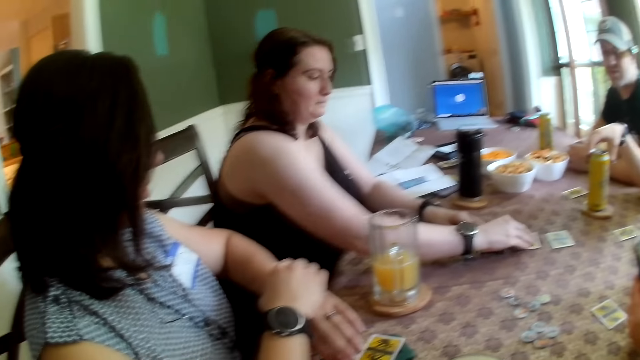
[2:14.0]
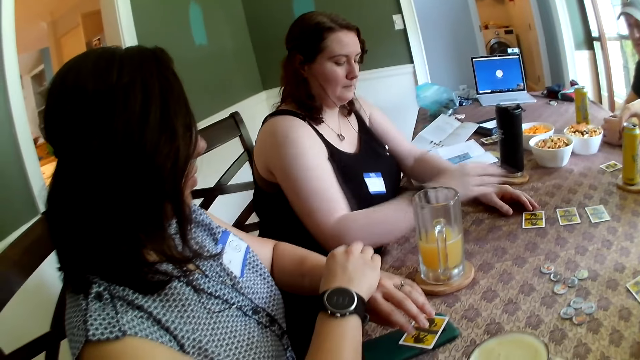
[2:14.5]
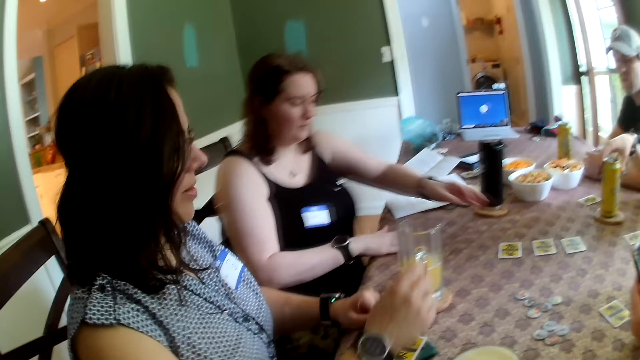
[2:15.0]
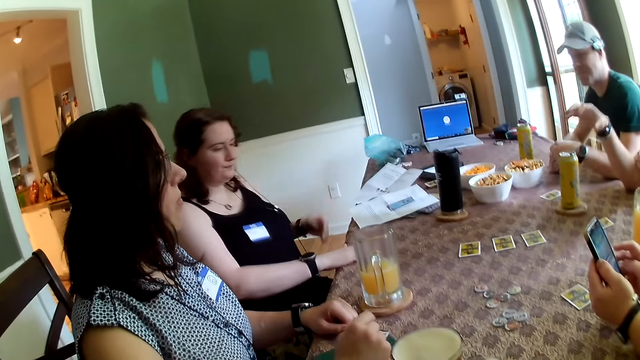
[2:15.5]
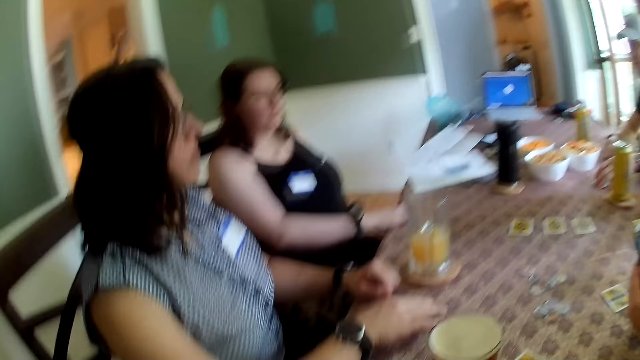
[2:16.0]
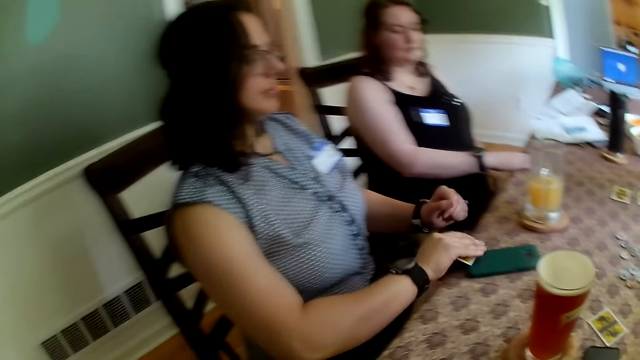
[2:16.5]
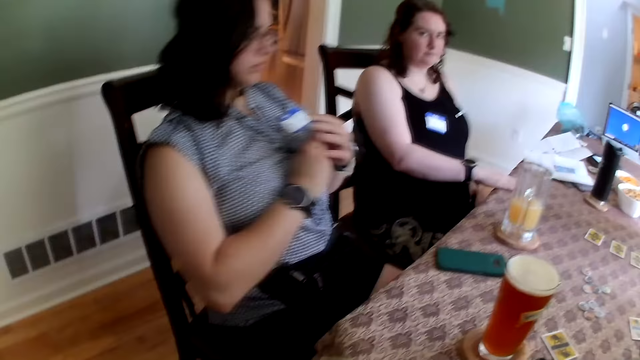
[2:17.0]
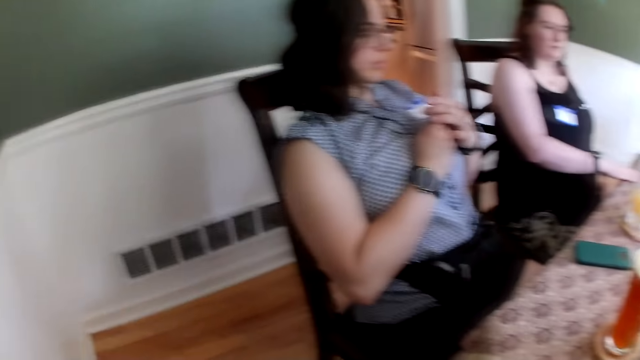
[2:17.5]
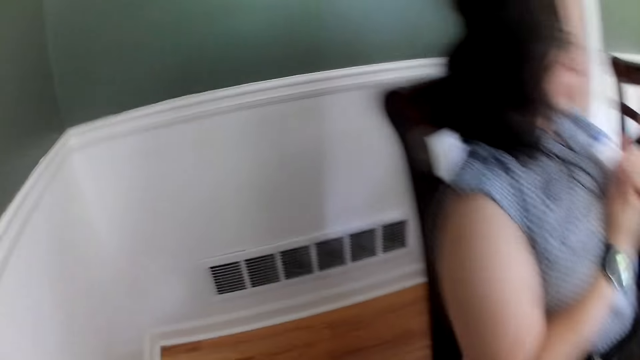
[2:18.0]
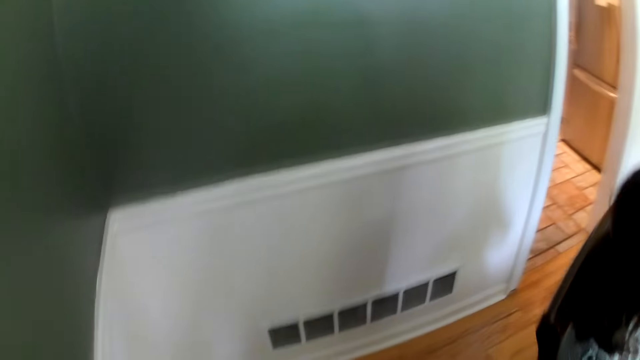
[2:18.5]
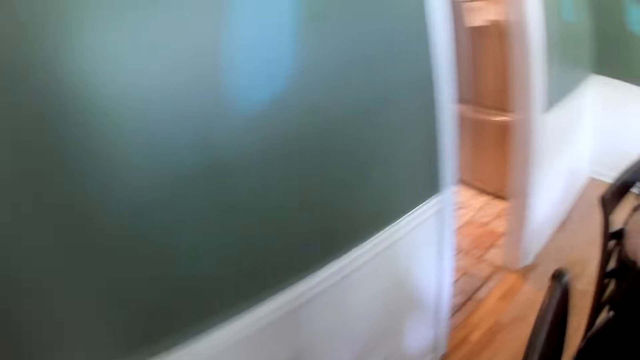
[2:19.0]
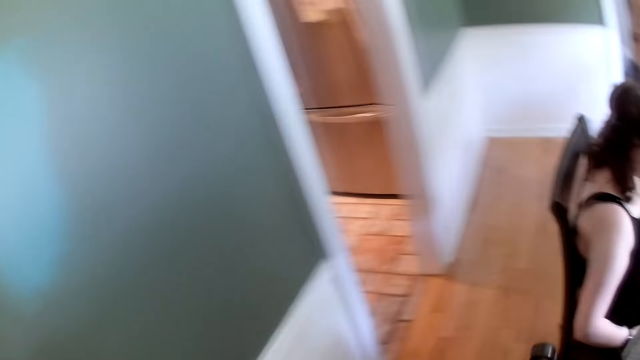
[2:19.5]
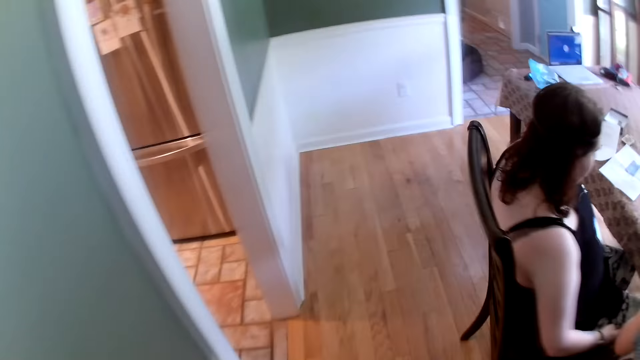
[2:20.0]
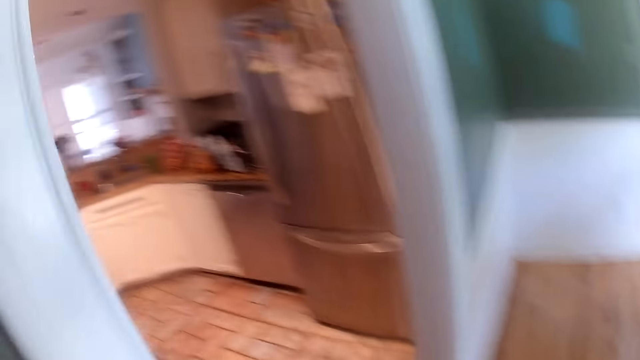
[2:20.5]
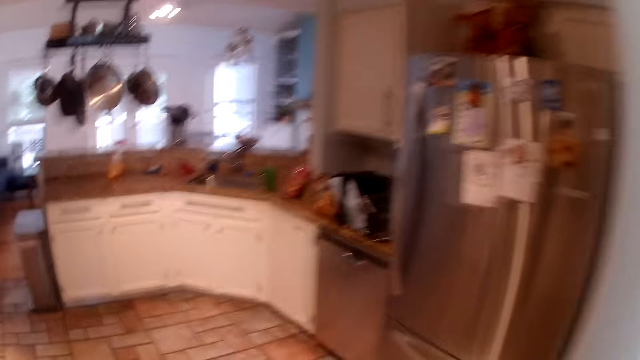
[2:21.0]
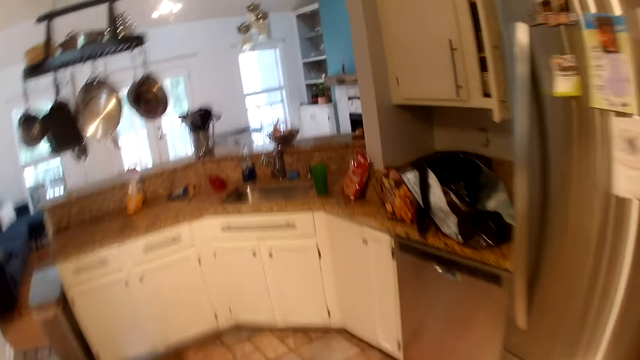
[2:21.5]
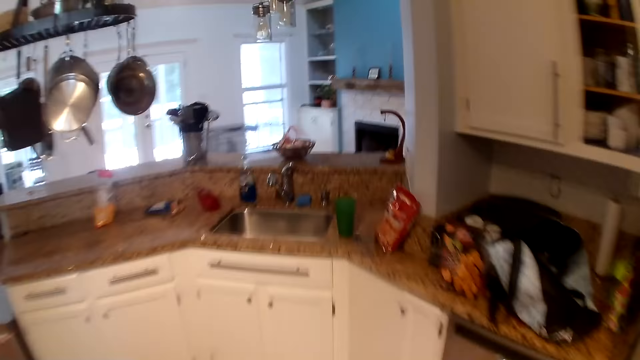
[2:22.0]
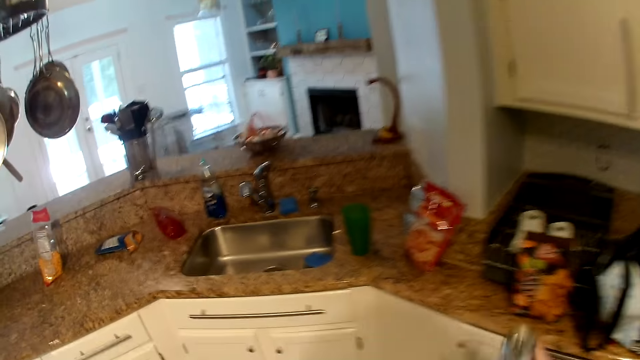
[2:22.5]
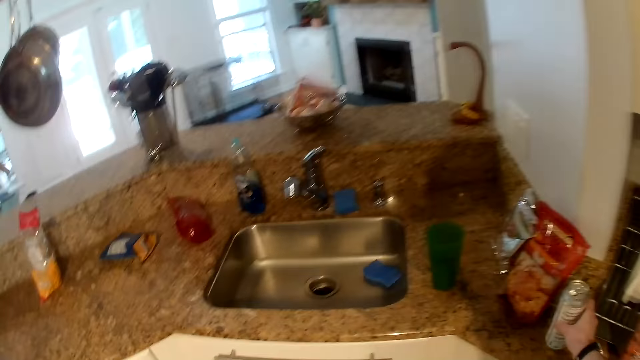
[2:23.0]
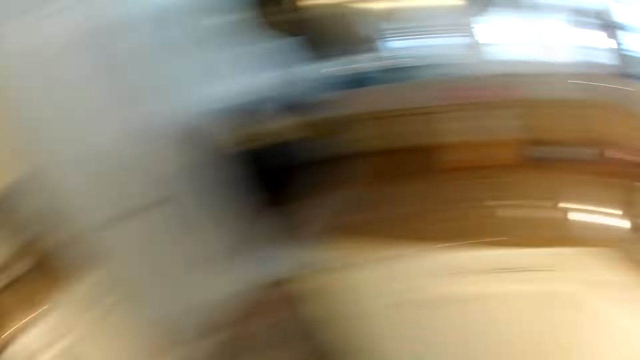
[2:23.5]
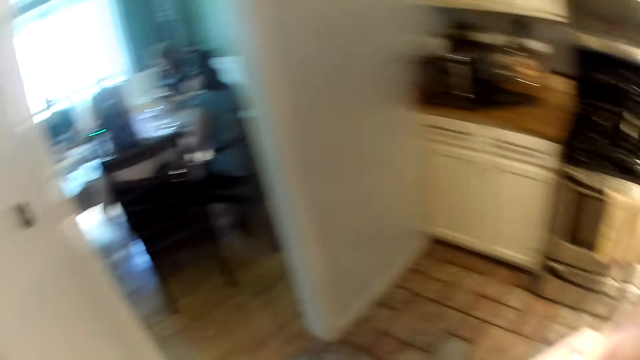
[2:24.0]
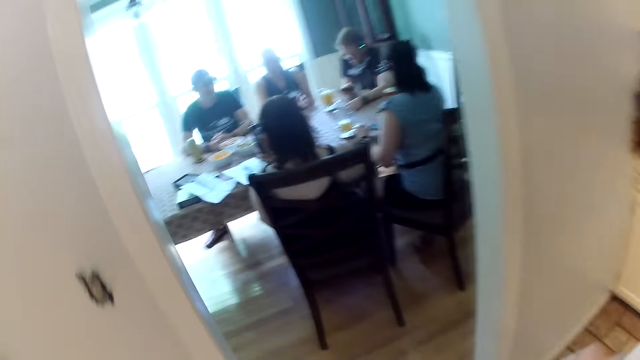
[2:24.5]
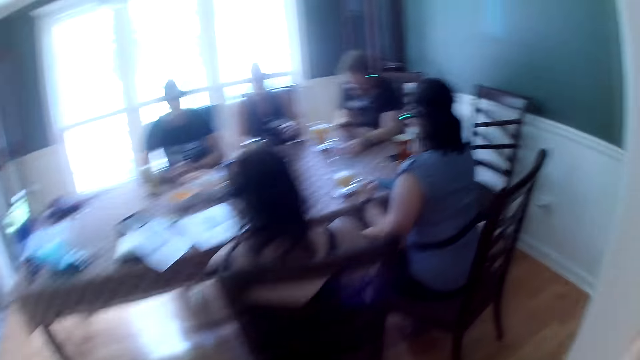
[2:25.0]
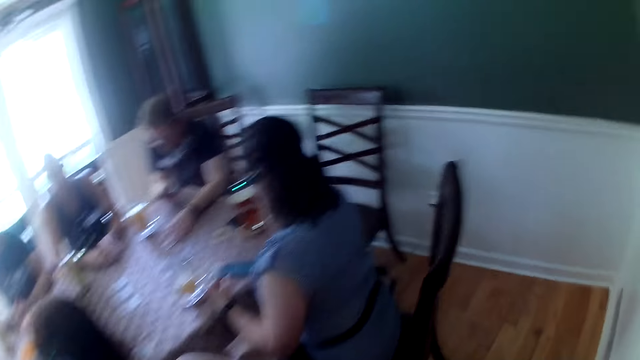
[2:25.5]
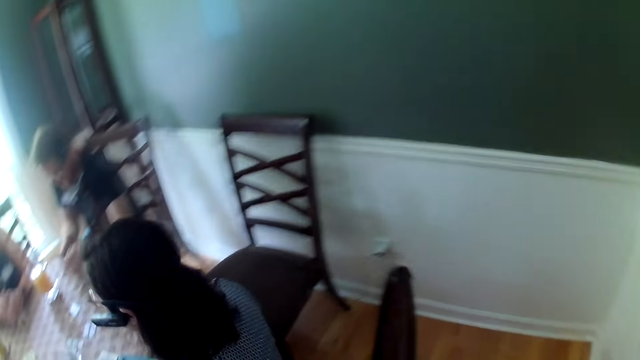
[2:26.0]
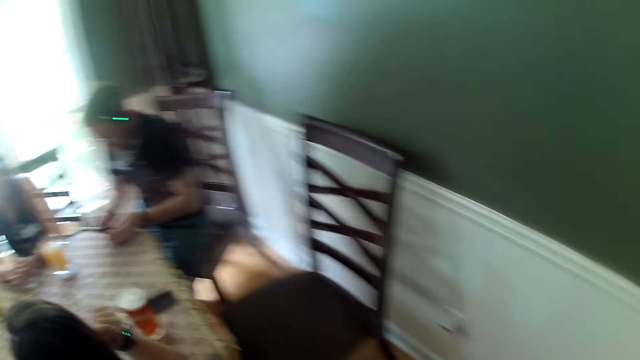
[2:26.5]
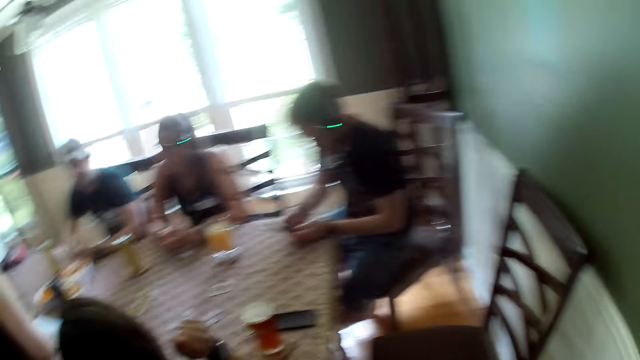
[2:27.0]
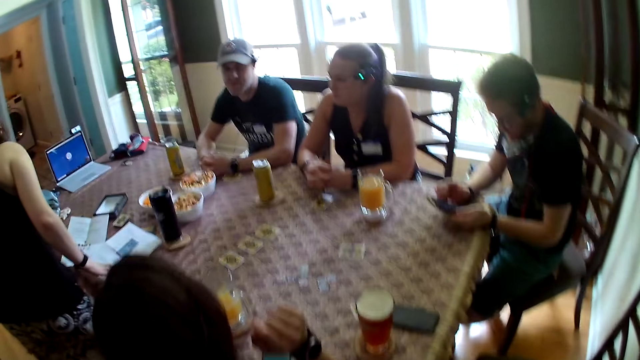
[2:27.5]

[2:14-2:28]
The camera wearer stands up. The woman picks up the card on a phone with her right hand. The camera wearer walks from the dining table into a kitchen. He drops a canned drink on a kitchenette with his right hand. He walks back to the dining table.

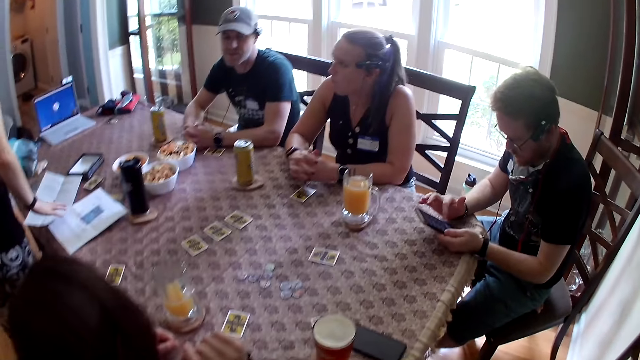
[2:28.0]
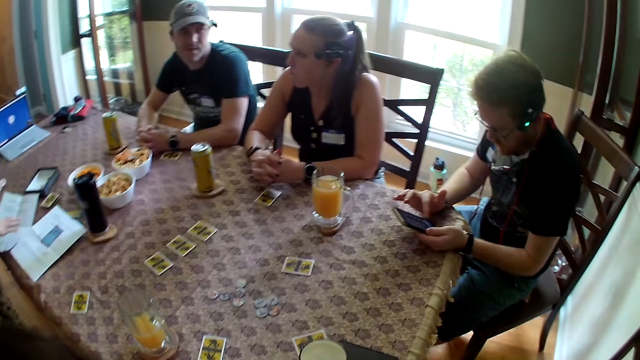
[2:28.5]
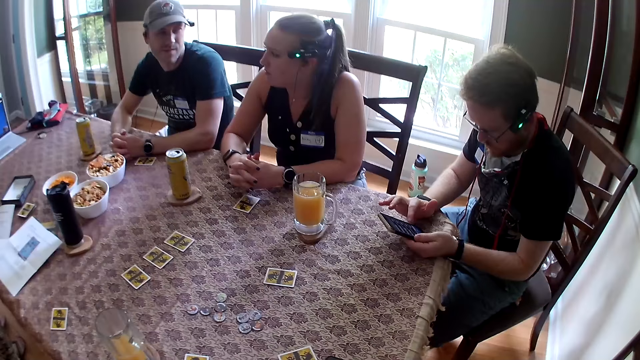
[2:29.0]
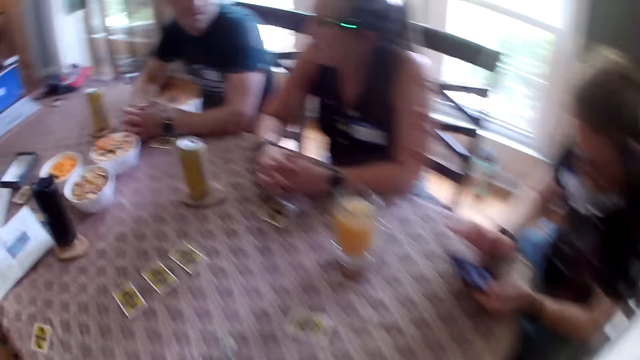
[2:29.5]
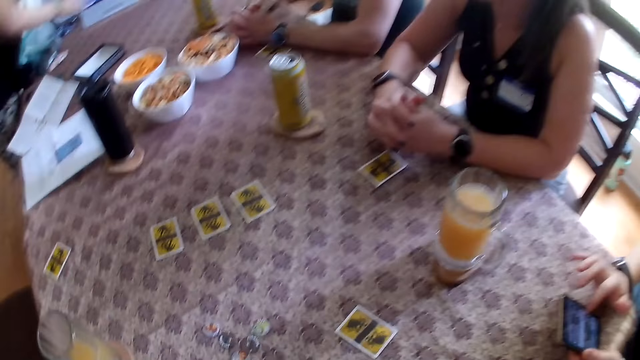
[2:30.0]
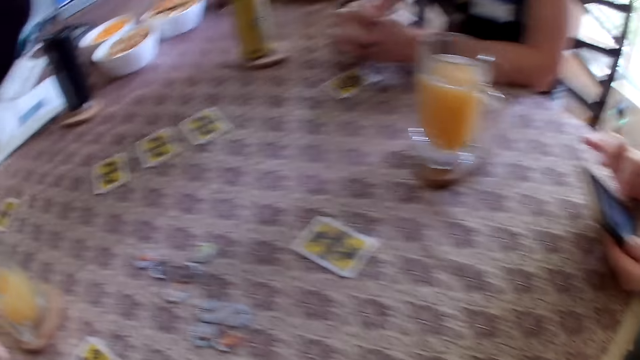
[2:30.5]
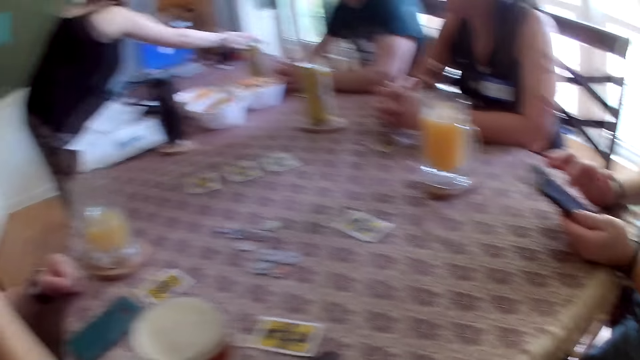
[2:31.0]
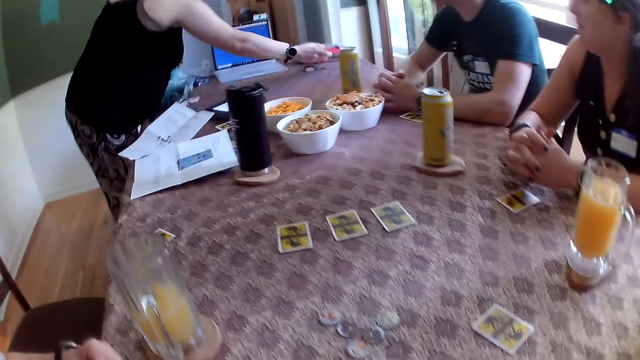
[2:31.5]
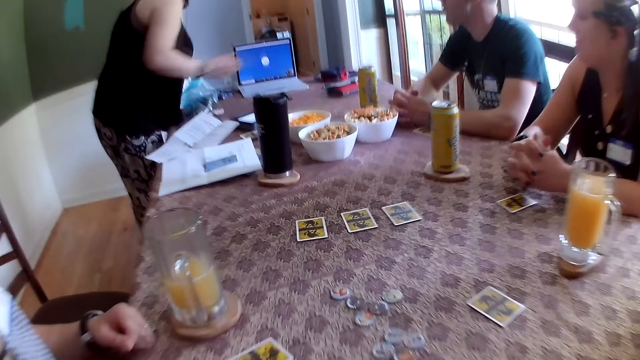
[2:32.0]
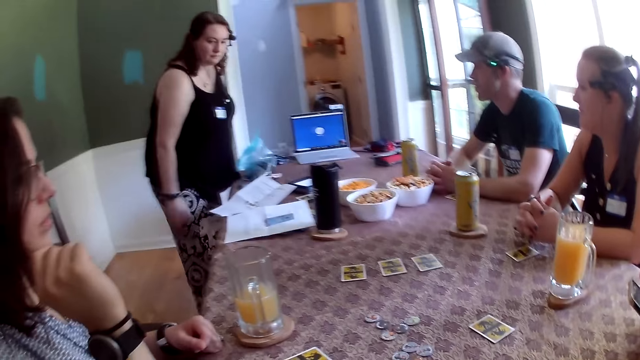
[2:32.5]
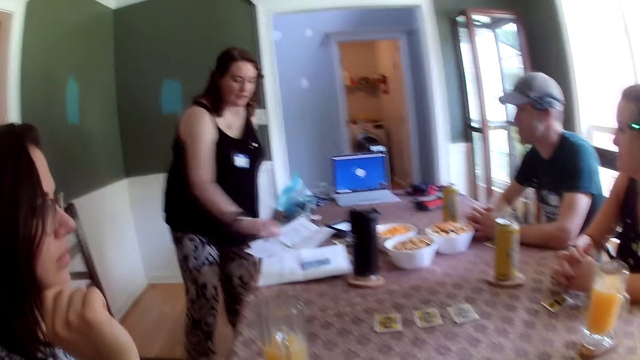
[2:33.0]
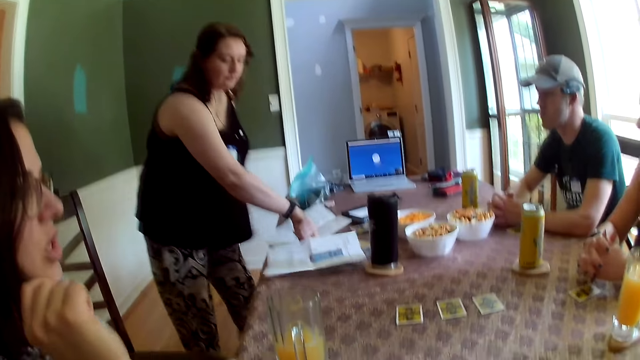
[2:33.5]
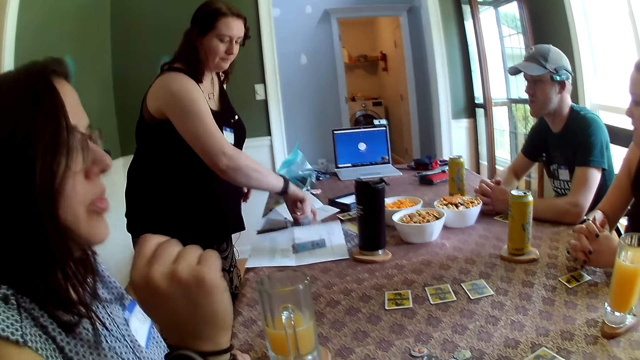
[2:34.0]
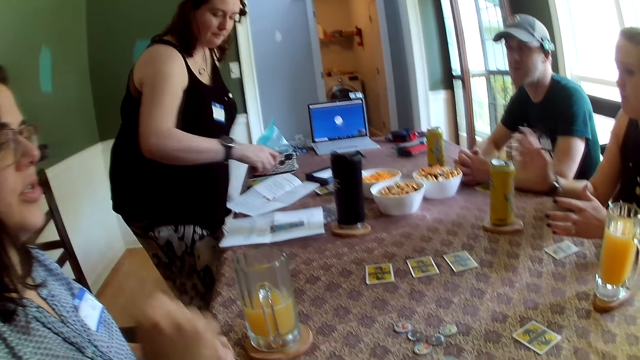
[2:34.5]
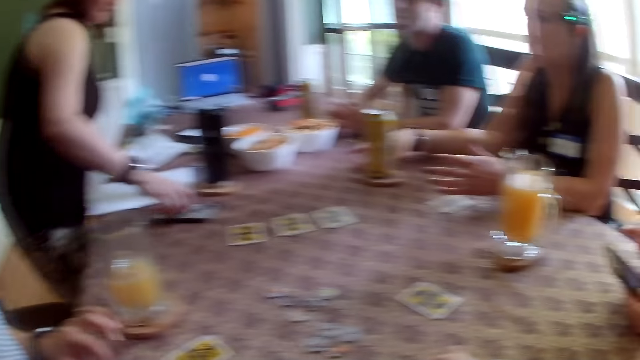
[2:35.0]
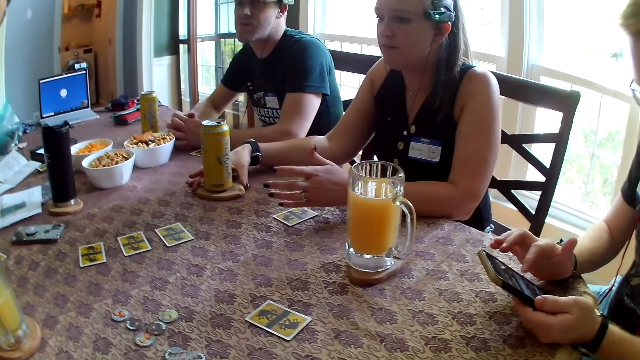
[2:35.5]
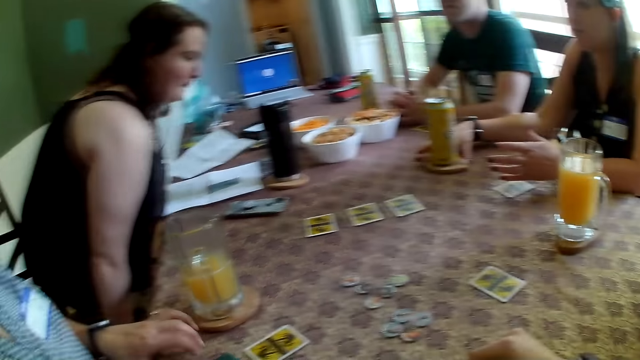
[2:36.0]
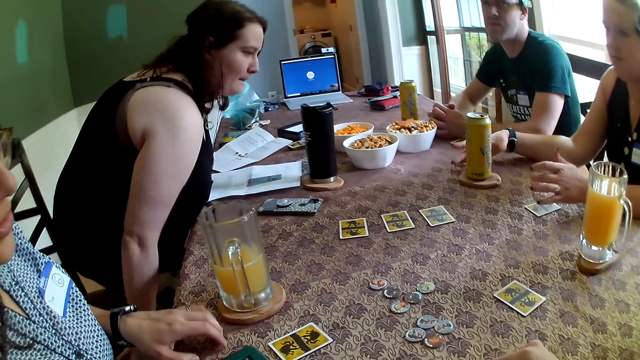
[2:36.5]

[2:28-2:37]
The camera wearer sits on the chair. A woman drops a book on the table with her left hand. The woman picks up a phone on the table with her right hand. The camera wearer looks around.
